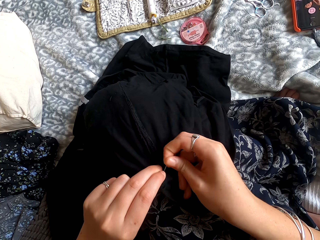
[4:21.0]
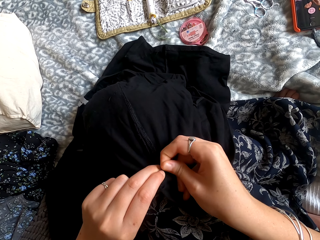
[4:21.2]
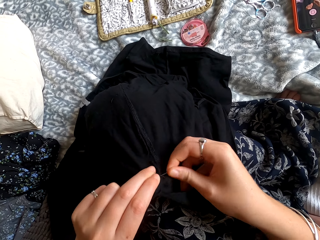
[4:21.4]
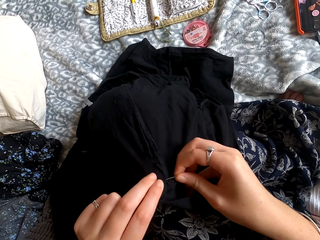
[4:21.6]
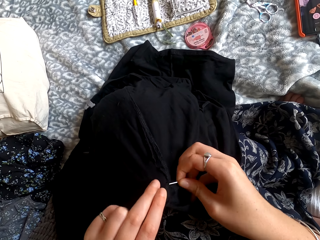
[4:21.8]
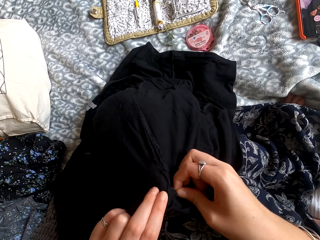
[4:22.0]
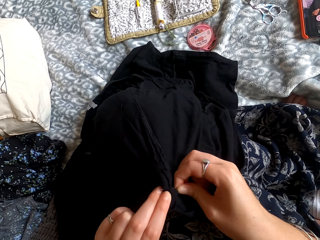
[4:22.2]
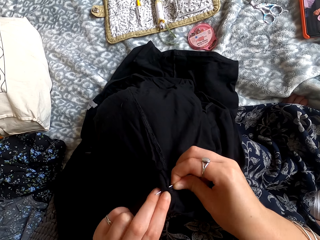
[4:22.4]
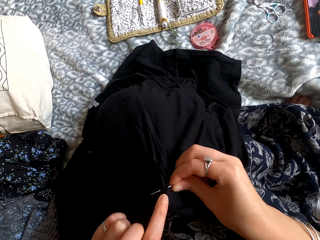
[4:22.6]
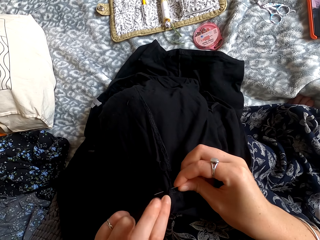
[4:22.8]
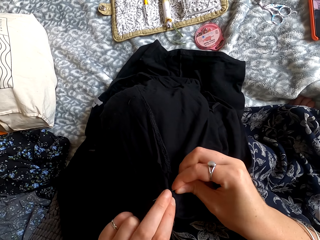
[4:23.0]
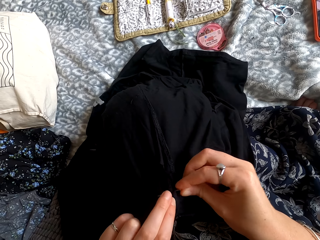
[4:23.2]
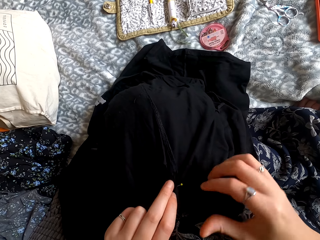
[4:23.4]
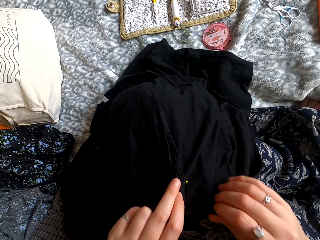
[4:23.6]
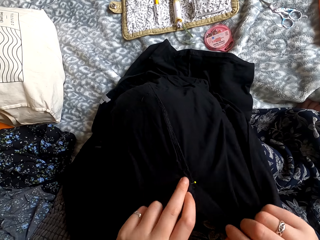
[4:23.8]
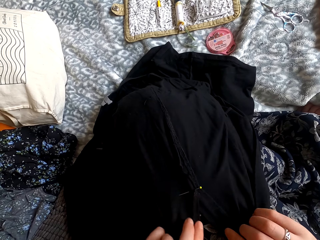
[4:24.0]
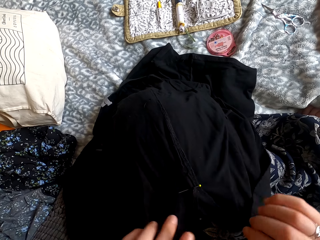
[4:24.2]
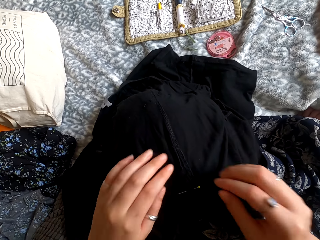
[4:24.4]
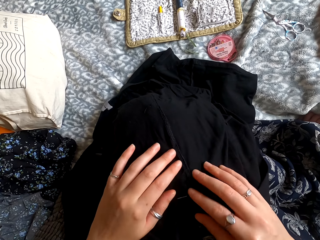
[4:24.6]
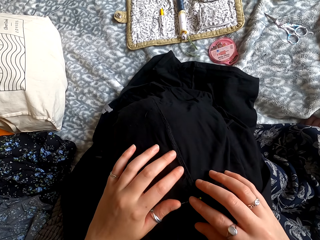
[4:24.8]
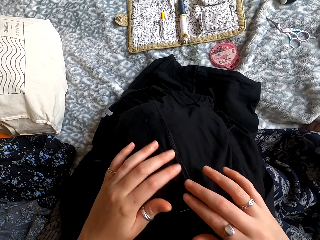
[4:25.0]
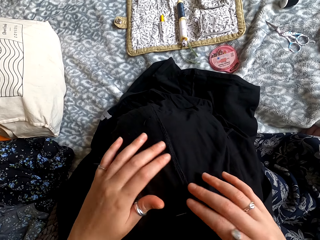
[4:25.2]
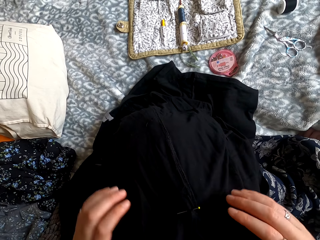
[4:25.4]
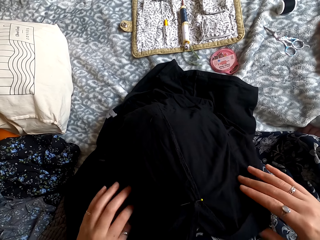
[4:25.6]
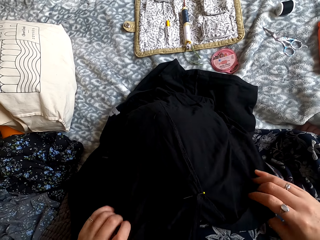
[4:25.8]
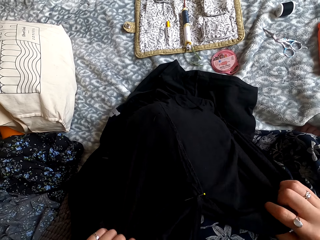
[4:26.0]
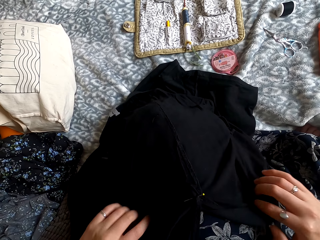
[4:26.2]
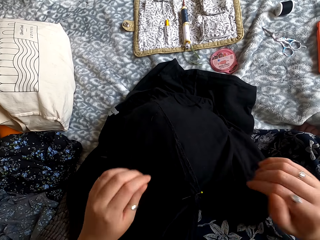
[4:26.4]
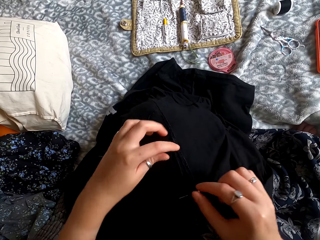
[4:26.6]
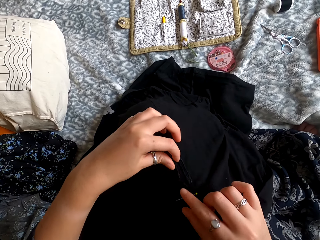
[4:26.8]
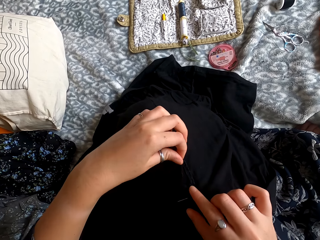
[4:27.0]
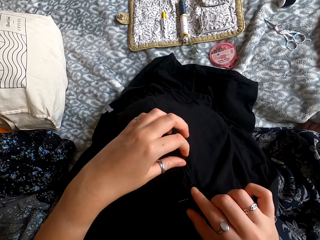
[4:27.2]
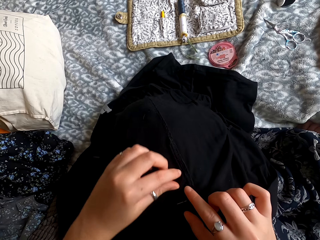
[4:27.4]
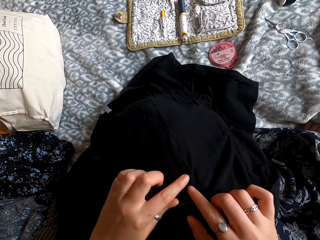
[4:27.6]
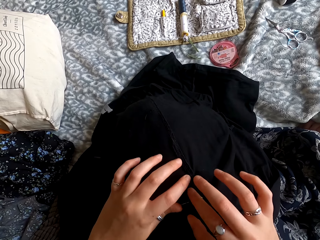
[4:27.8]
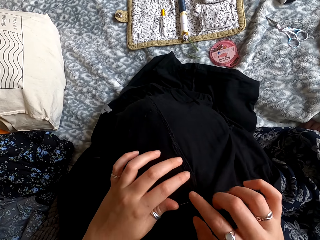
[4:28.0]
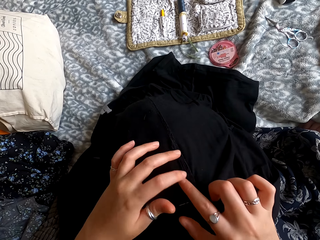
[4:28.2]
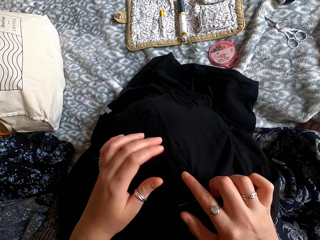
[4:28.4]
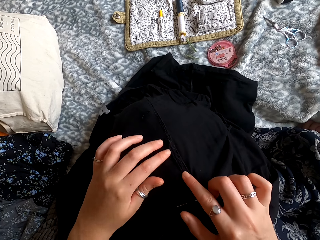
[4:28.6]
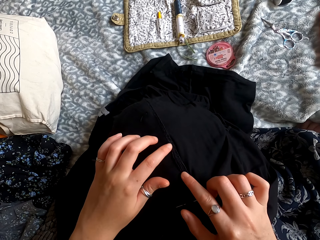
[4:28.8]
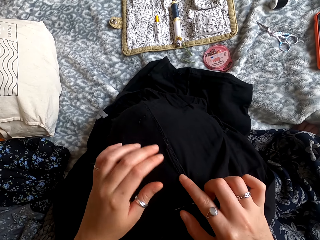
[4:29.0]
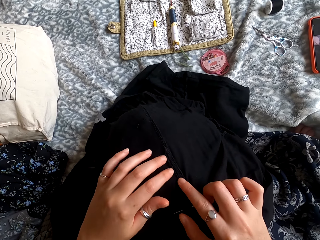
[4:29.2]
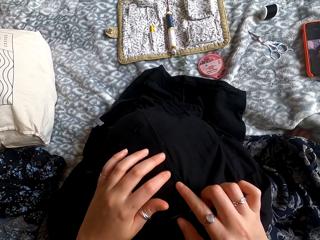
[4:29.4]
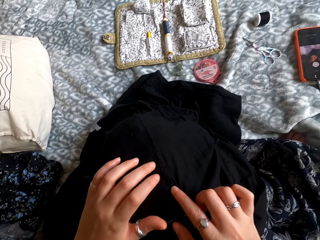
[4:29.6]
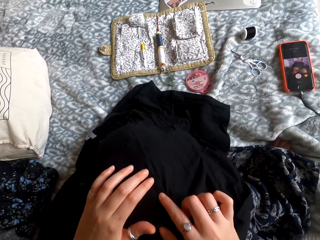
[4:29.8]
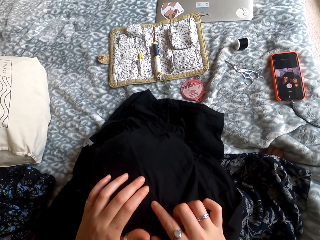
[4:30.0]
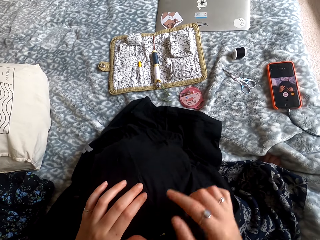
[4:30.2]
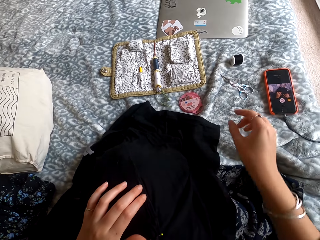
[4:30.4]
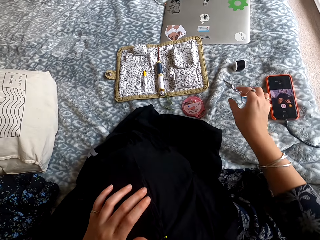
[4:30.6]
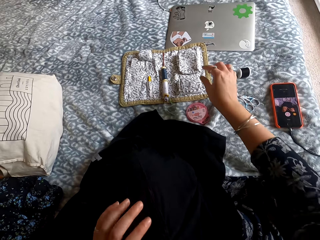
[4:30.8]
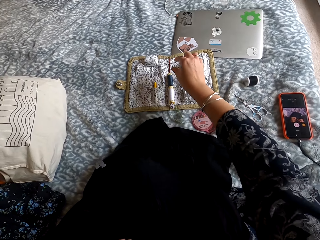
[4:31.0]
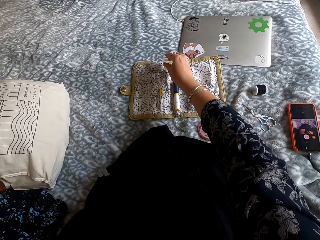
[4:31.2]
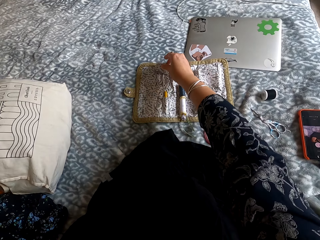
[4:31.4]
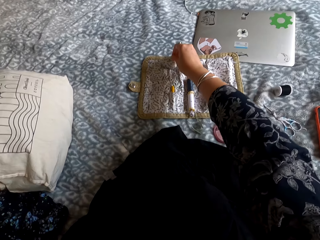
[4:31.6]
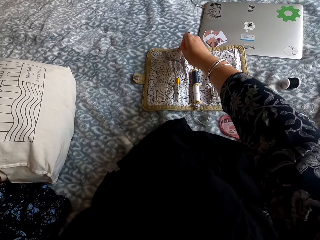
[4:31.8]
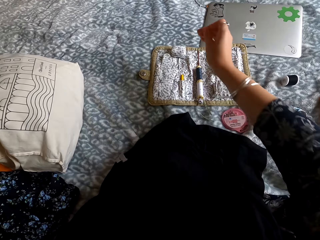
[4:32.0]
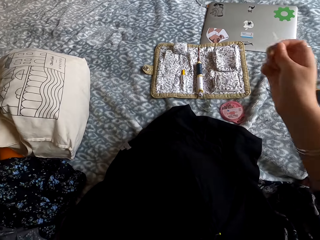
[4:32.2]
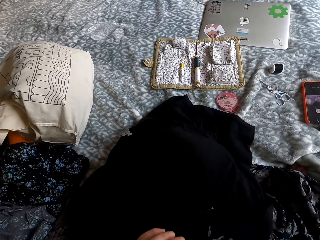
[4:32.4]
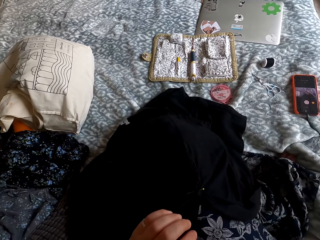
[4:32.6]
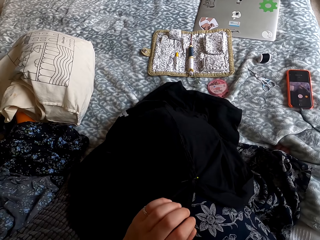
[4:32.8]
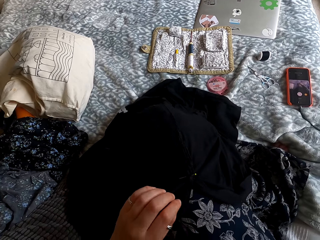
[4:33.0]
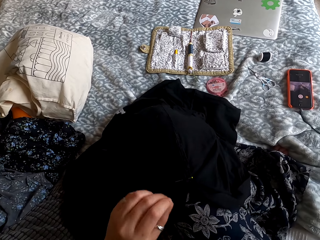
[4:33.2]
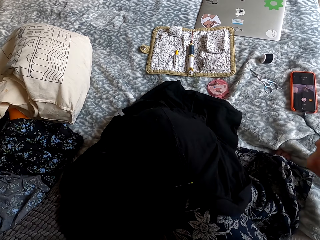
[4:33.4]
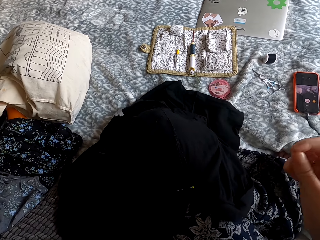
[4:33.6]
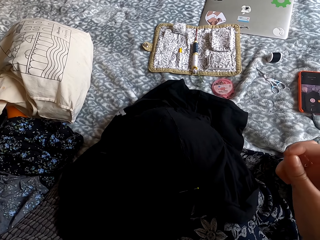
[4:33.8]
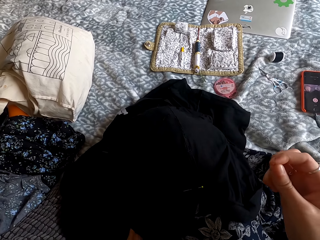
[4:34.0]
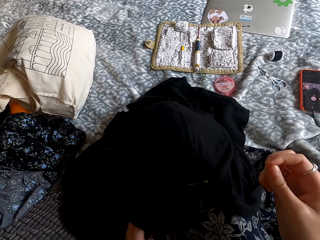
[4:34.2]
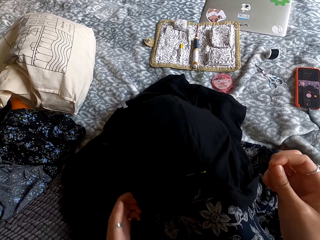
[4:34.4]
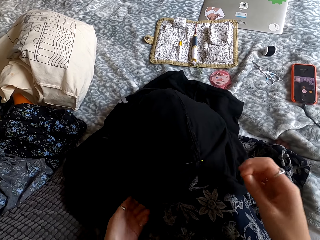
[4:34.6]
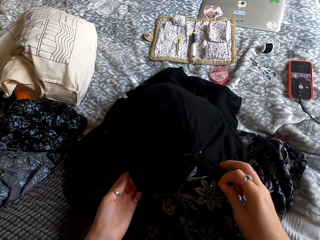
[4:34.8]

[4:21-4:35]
The camera wearer inserts a needle clip to the dress. They align the cloth. They pick up a sewing needle.

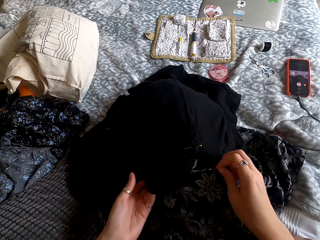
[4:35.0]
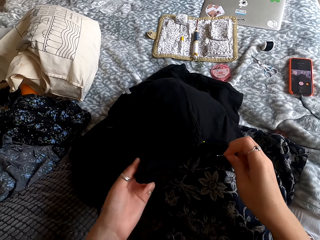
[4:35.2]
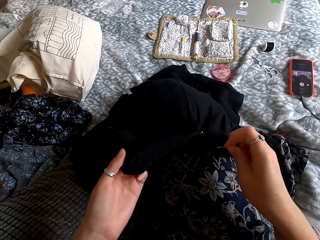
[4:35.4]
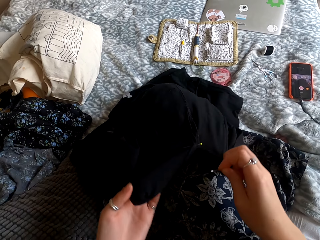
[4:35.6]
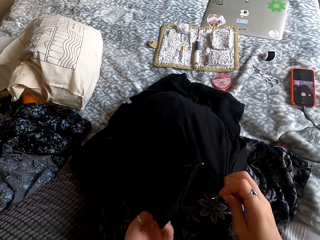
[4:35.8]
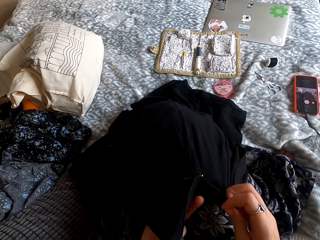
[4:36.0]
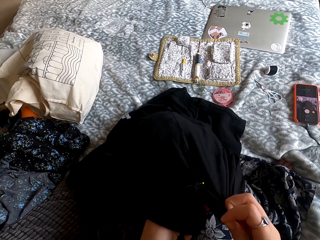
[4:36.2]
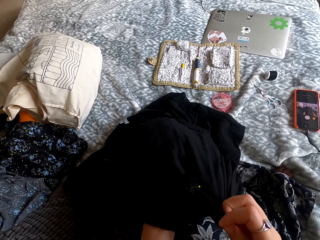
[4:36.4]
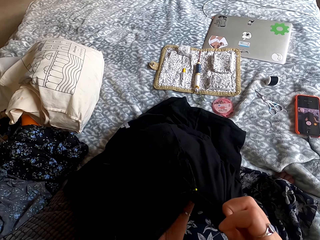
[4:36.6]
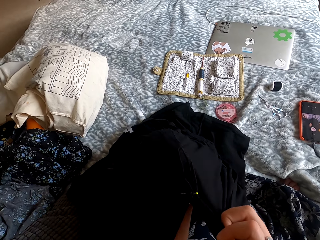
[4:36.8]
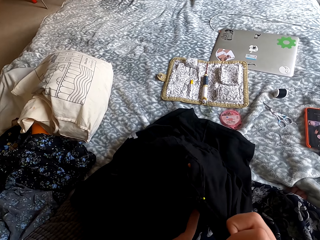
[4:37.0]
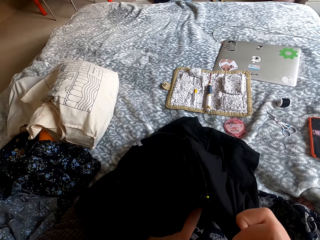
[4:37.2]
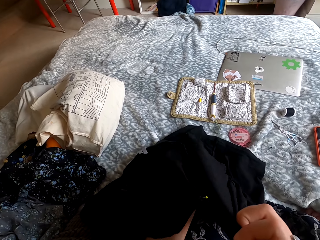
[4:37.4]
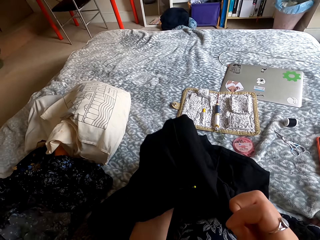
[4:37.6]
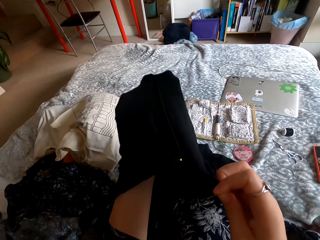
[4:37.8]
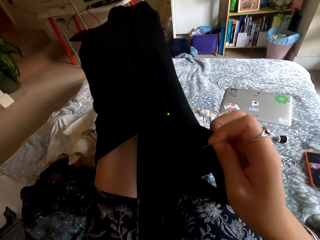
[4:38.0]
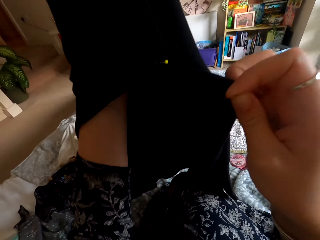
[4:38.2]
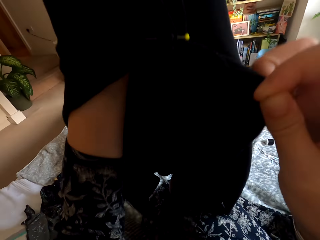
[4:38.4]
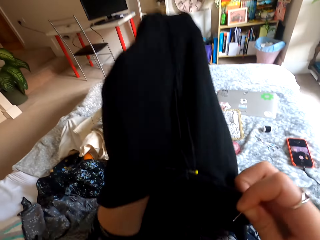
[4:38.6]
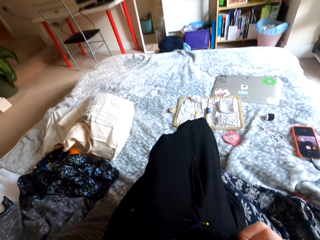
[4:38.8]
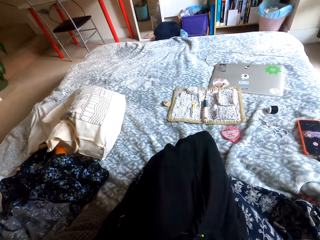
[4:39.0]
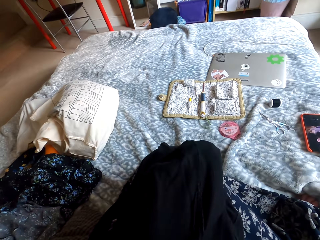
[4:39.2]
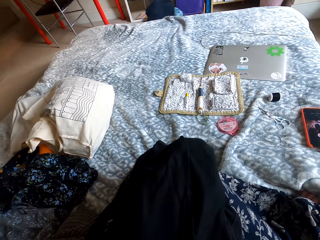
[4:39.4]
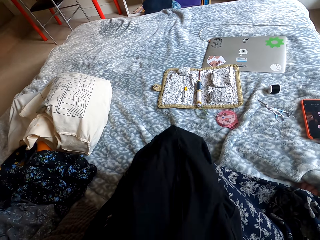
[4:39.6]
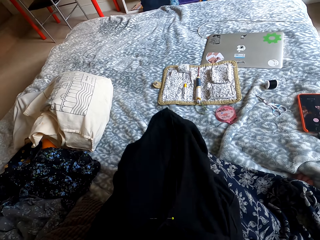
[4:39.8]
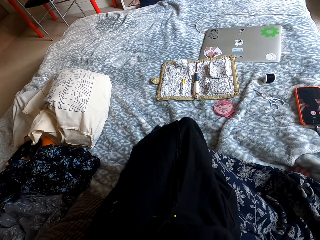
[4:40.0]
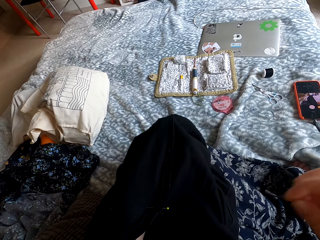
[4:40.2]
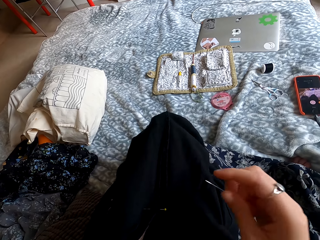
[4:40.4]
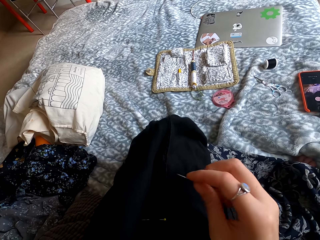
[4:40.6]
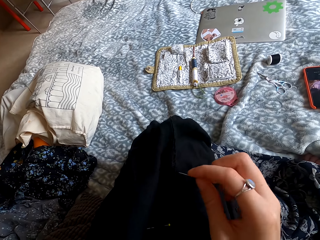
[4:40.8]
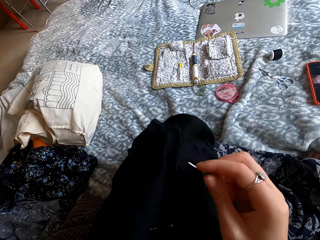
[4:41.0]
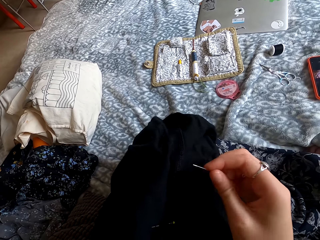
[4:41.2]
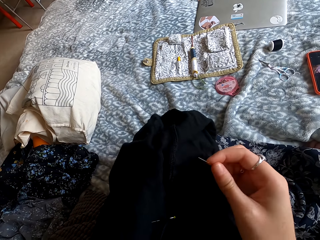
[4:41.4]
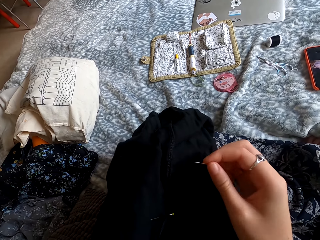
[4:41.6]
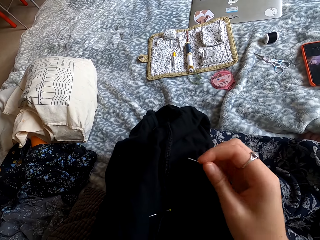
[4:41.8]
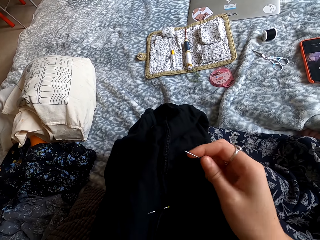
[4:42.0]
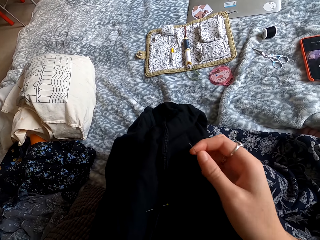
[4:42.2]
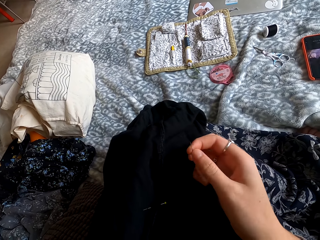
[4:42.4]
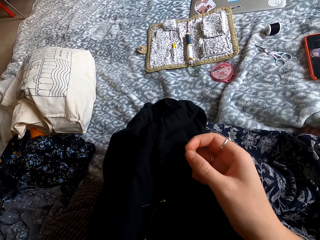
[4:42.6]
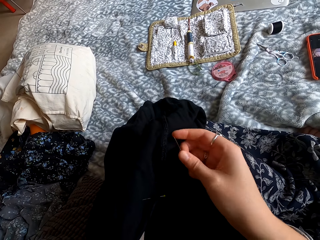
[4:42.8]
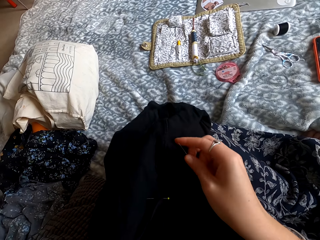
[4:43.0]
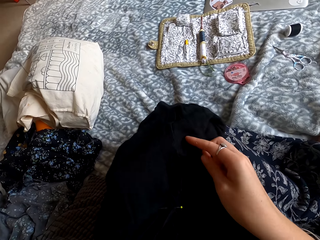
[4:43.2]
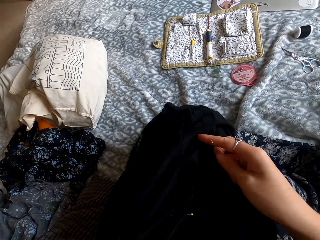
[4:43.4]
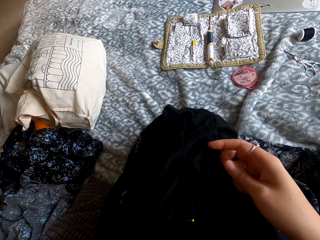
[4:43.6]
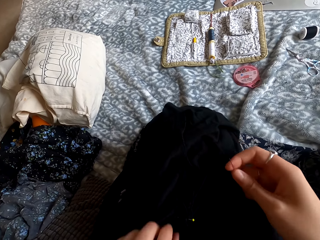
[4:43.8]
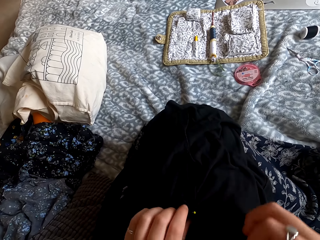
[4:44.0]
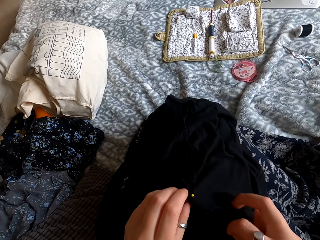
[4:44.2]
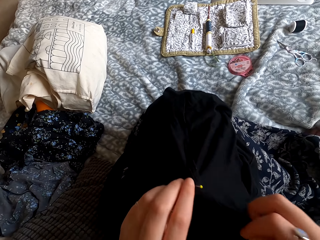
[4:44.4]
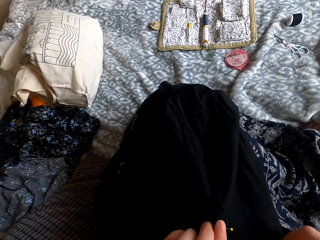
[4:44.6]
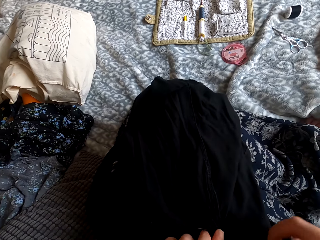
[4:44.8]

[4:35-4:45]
The camera wearer aligns the cloth. They adjust the dress.
